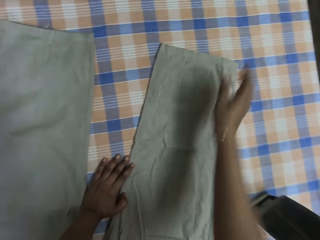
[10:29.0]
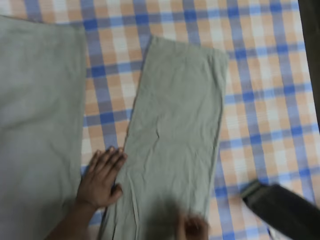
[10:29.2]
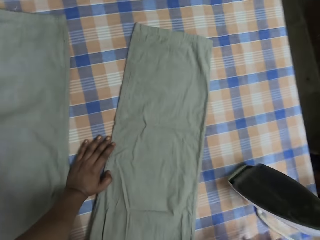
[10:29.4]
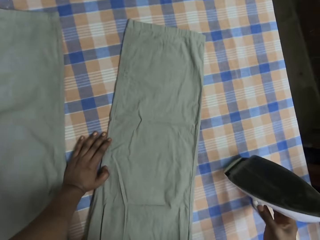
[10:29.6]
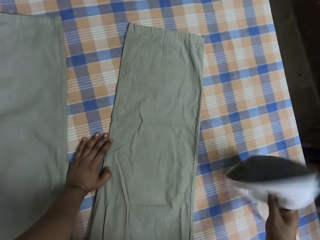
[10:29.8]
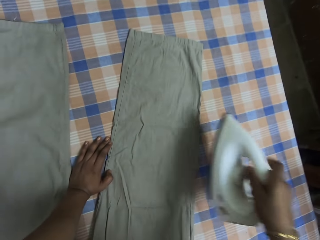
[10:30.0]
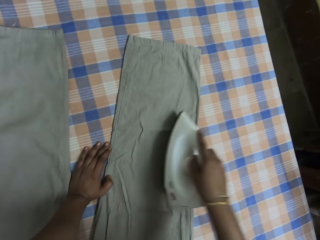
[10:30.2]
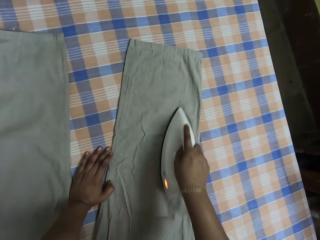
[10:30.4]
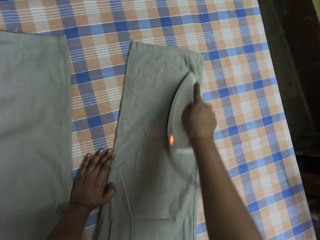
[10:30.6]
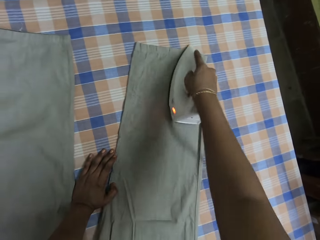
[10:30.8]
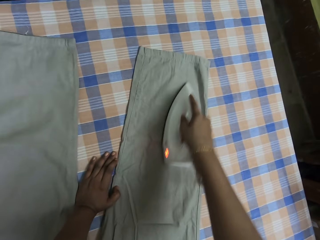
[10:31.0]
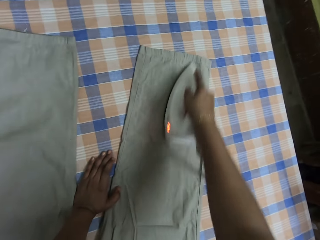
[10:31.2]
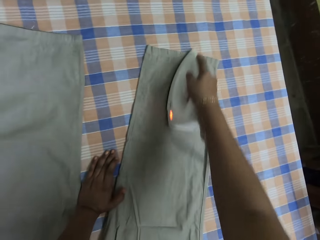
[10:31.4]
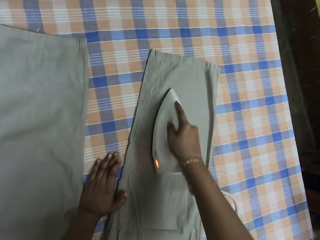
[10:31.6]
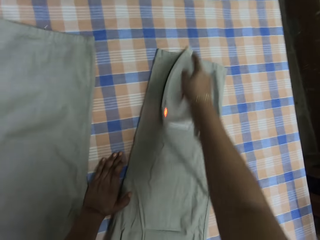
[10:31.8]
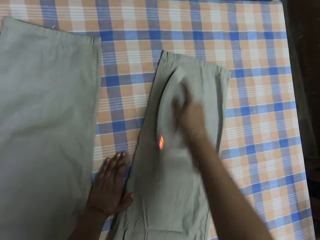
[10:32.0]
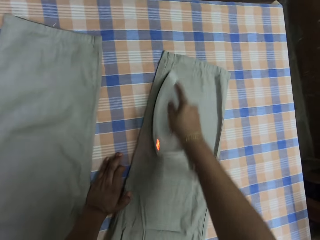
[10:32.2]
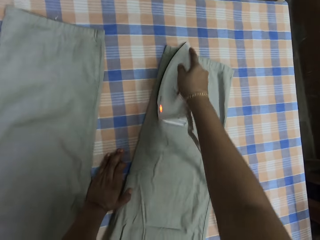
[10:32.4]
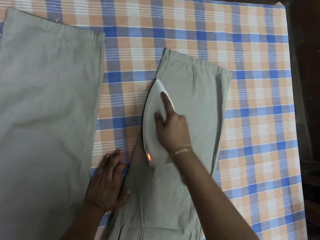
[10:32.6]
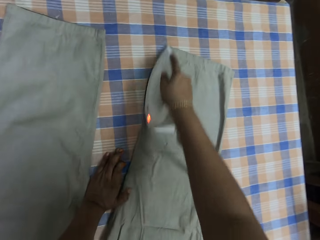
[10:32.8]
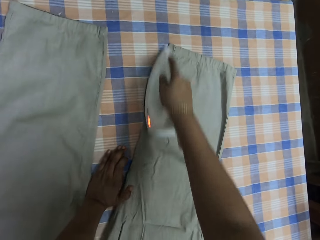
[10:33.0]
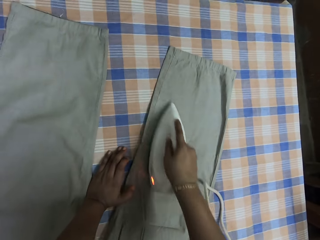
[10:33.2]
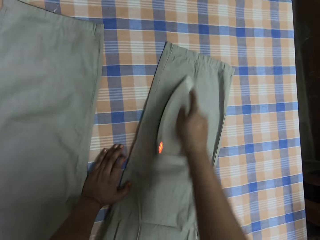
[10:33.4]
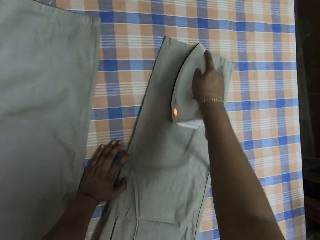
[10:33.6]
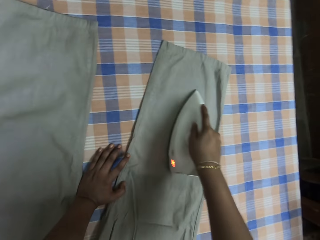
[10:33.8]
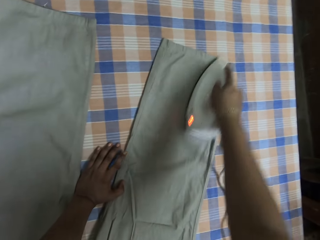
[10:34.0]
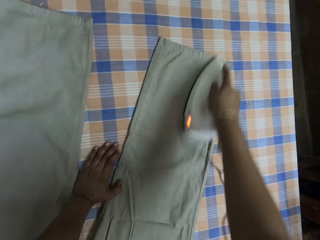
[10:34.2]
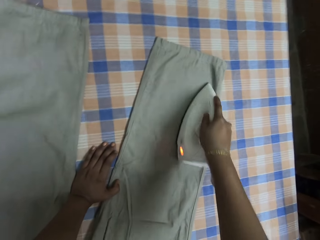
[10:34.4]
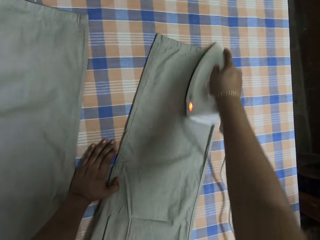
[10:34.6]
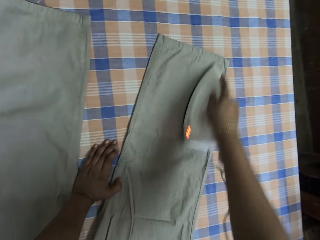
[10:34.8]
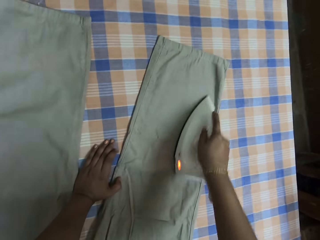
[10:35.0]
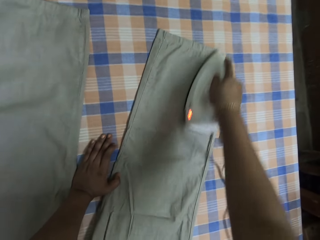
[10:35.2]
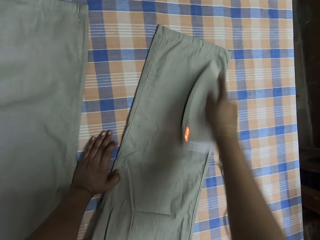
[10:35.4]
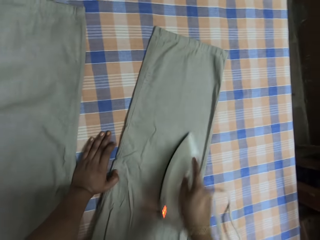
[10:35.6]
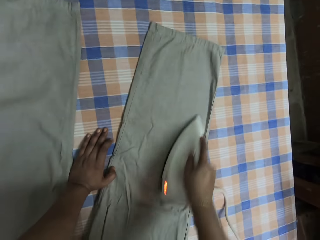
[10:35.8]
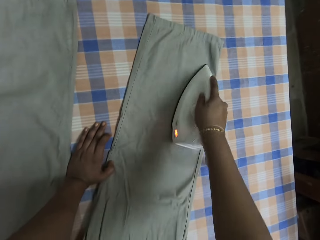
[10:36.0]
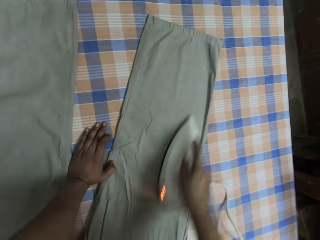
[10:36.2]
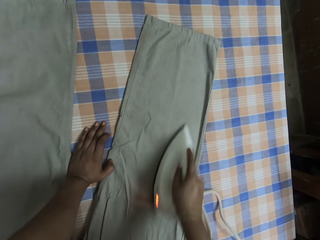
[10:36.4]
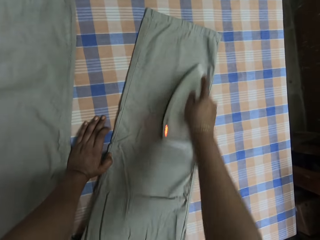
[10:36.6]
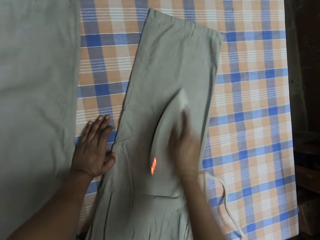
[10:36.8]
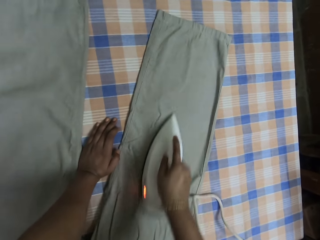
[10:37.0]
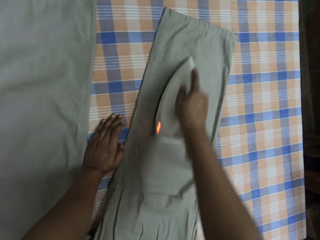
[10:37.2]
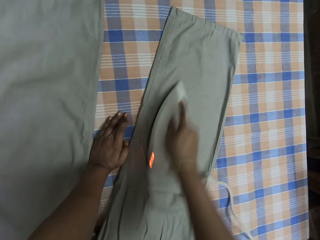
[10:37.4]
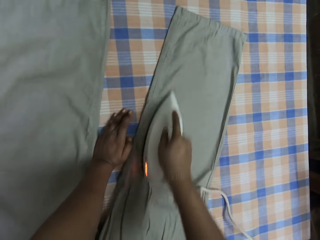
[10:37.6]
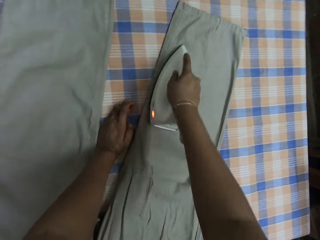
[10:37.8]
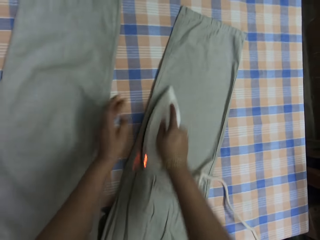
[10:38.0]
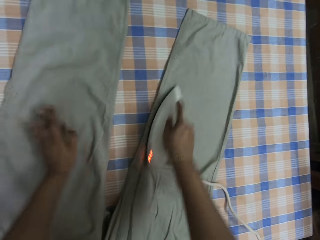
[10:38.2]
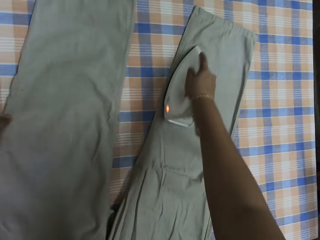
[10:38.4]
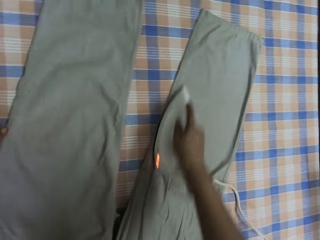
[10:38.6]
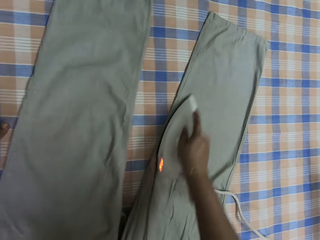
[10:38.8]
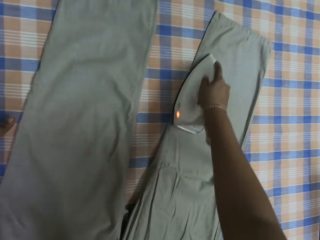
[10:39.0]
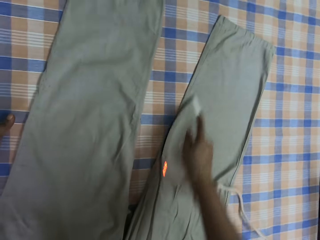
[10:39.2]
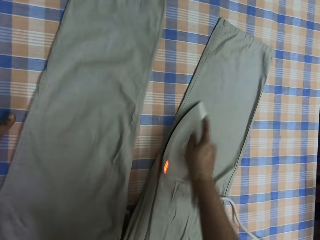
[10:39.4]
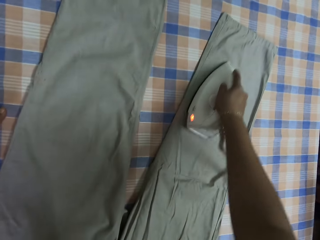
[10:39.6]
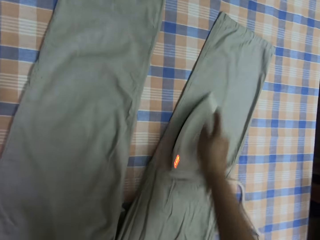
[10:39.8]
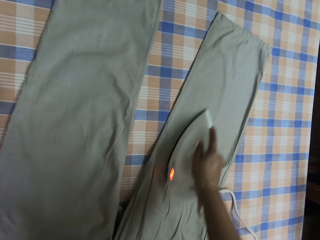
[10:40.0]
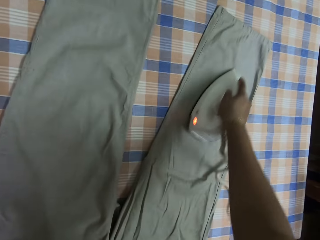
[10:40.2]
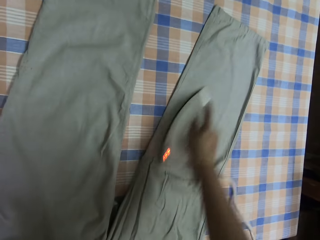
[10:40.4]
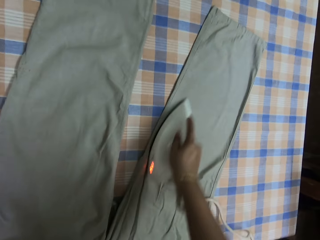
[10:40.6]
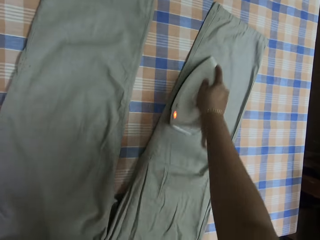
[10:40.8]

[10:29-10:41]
The camera wearer picks up an iron box. They iron a trouser.

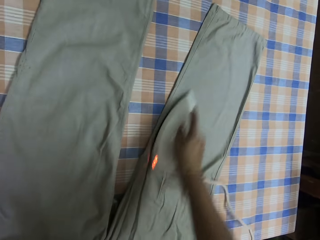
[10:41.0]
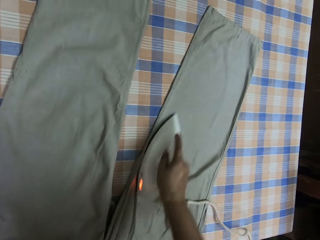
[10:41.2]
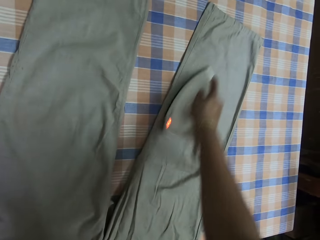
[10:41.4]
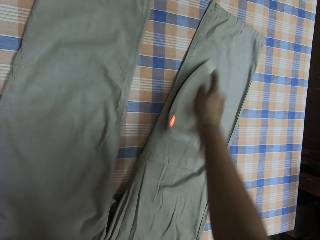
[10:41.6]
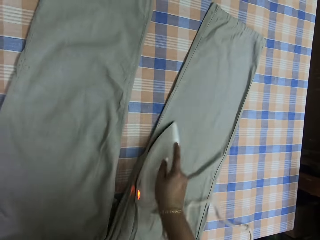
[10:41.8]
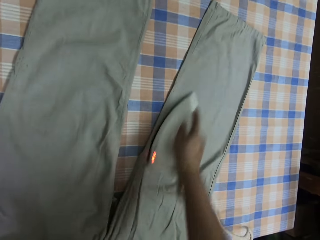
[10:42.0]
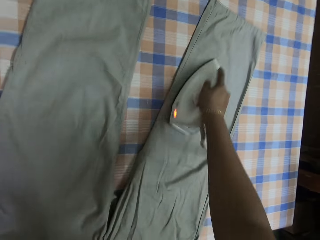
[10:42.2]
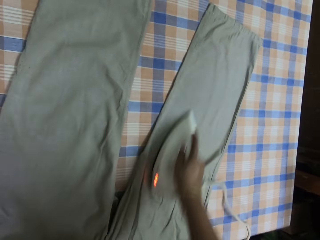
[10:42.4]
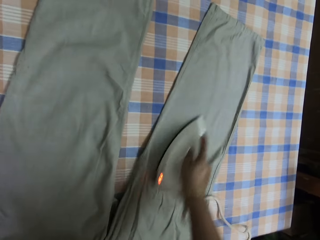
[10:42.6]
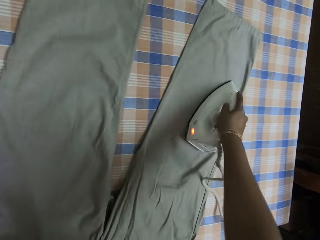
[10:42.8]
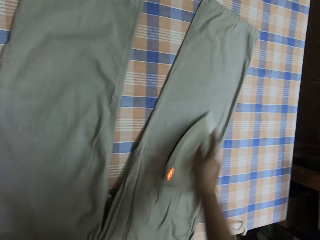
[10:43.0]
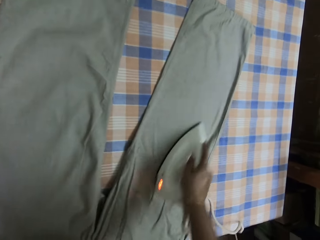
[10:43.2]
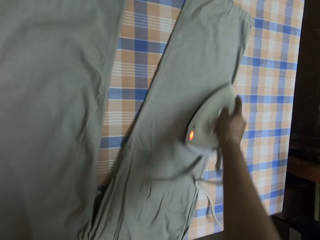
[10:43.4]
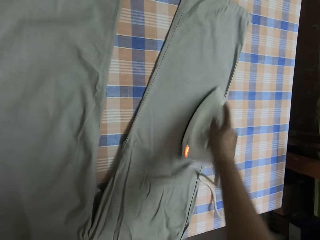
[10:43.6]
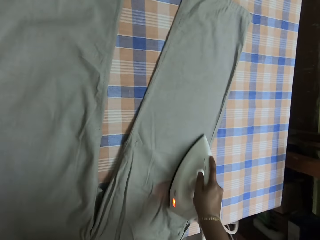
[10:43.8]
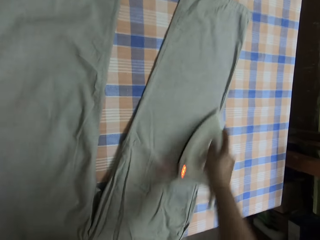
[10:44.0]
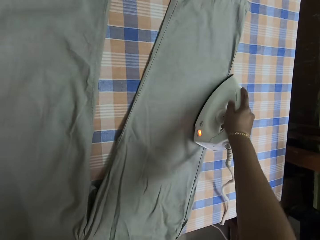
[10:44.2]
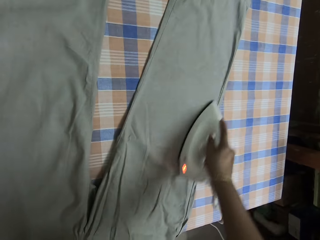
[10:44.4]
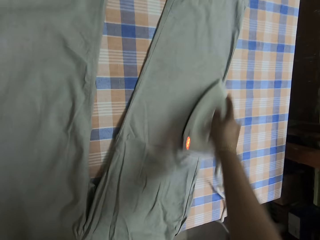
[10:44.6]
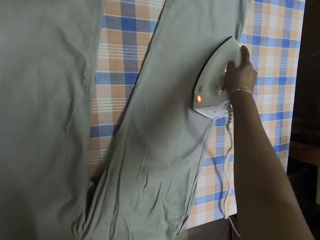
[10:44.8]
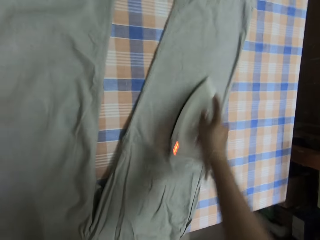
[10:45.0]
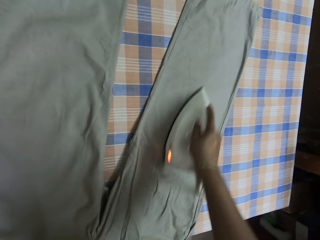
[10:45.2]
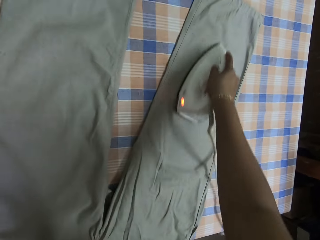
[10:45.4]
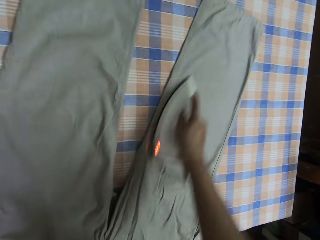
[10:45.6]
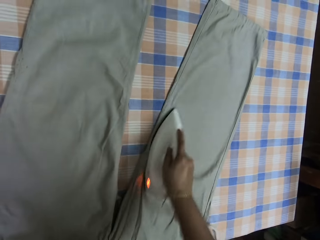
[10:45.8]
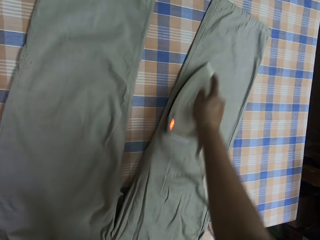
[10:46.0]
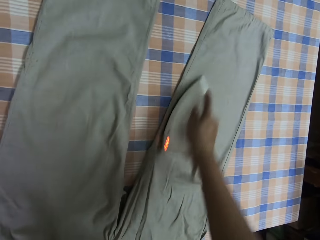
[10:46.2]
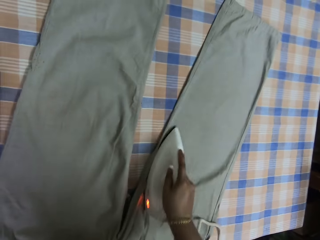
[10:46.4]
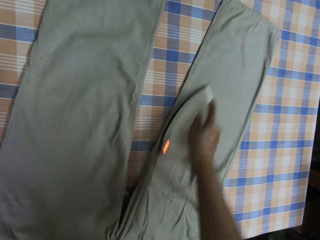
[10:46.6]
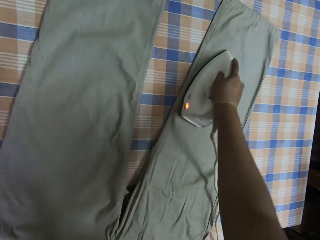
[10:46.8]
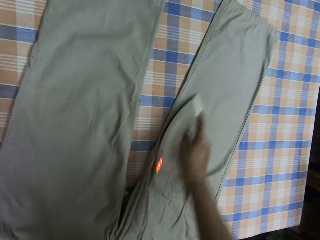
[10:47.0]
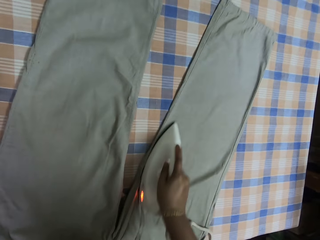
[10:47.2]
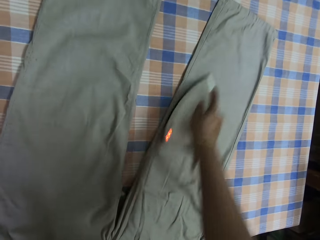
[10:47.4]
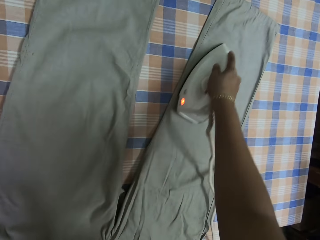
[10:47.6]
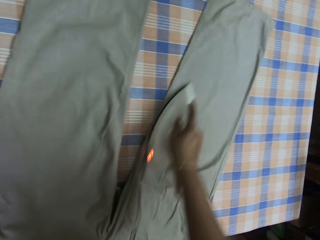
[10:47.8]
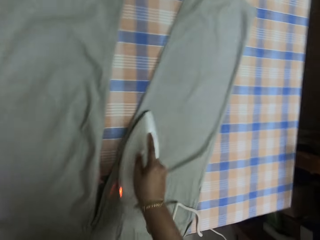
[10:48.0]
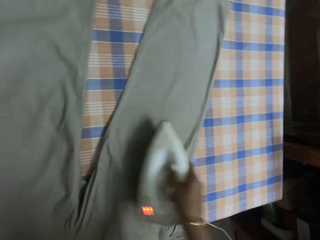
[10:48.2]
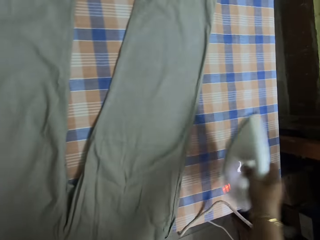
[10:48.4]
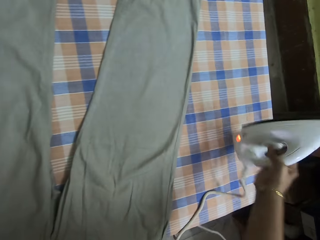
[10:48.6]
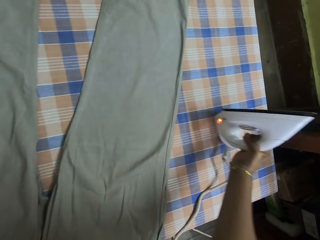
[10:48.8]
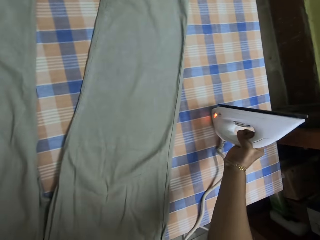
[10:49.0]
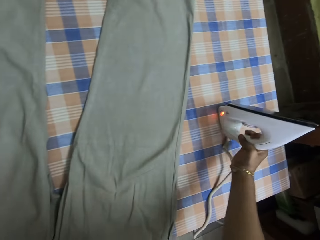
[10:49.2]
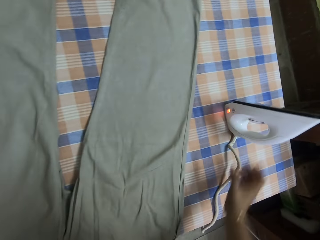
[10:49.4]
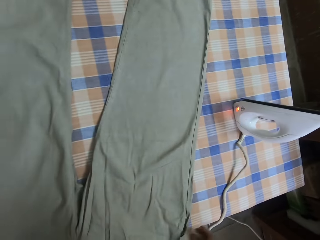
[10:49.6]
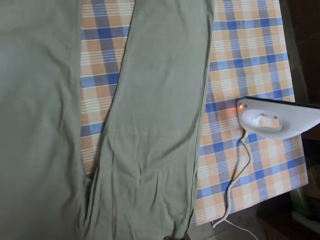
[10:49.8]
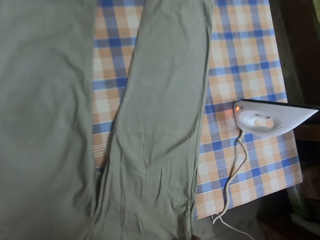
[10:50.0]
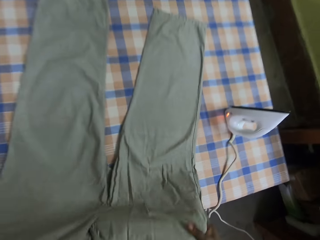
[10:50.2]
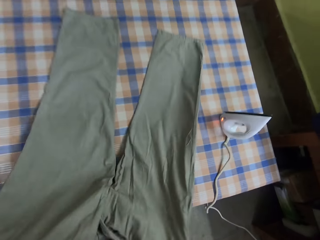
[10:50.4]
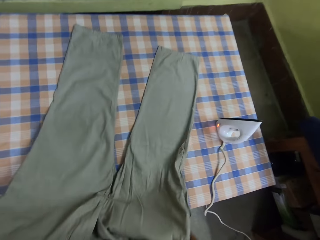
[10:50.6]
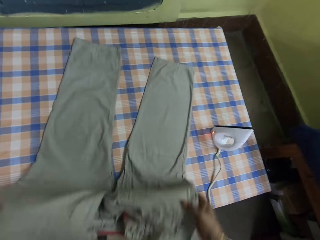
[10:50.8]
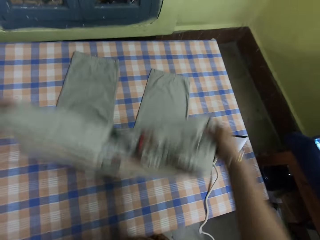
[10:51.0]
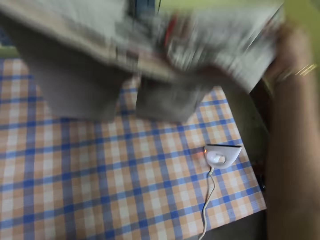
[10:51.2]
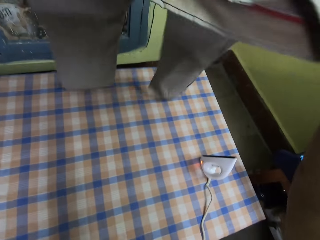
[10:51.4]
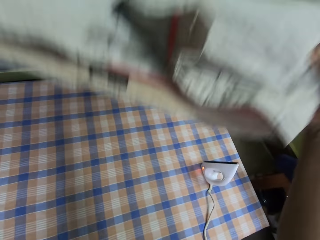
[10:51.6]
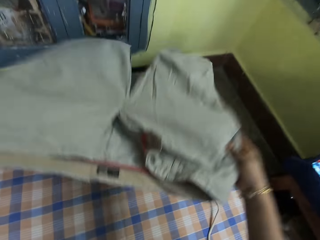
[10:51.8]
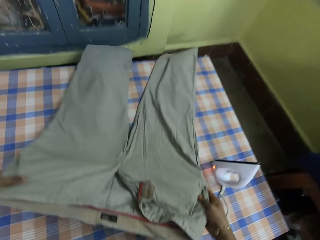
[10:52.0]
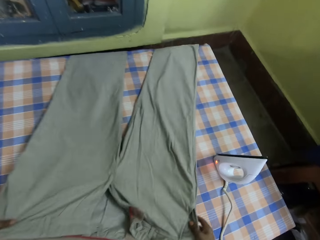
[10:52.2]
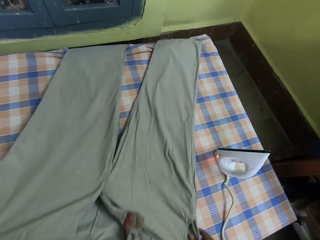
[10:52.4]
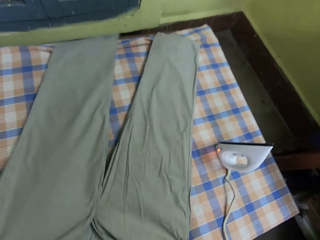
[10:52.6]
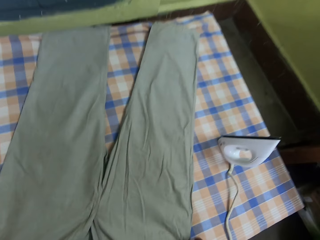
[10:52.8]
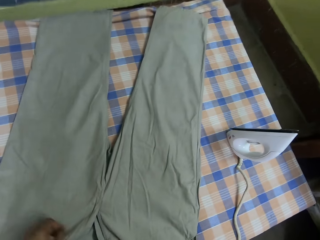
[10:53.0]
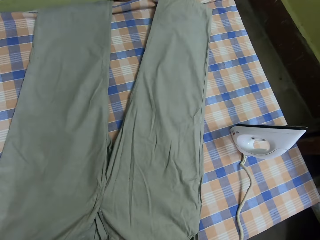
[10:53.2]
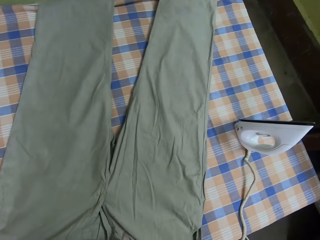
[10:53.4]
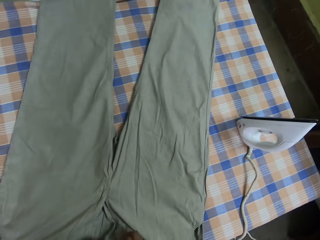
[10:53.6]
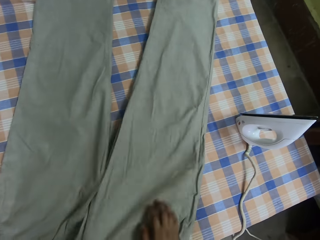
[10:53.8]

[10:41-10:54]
The camera wearer places the iron box on the table. They adjust the trouser.
